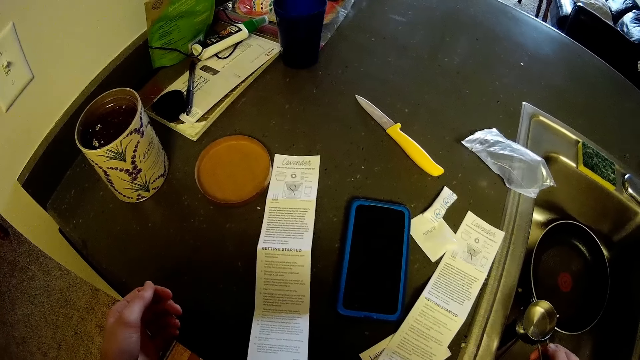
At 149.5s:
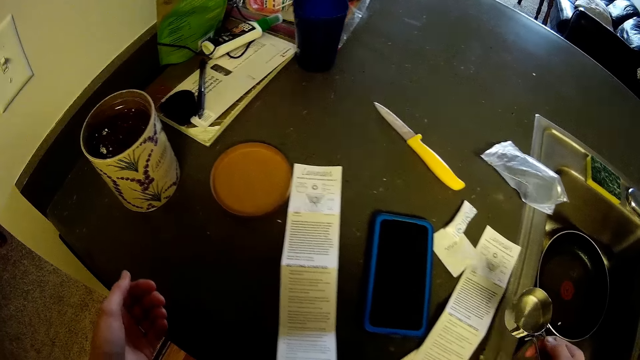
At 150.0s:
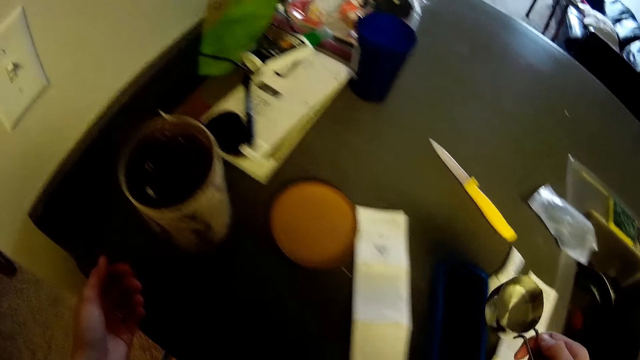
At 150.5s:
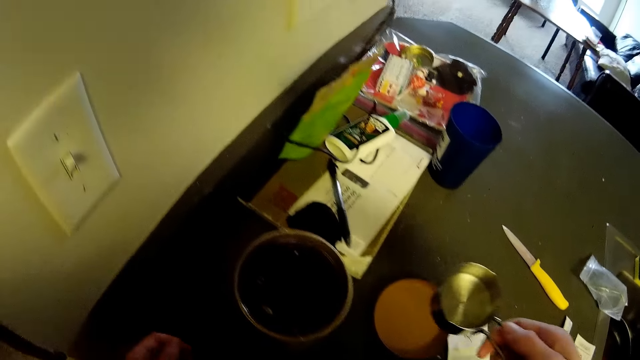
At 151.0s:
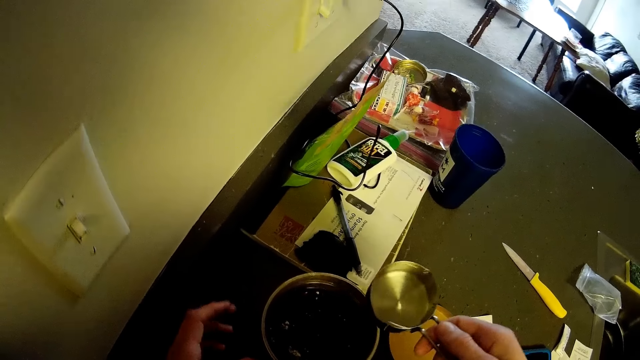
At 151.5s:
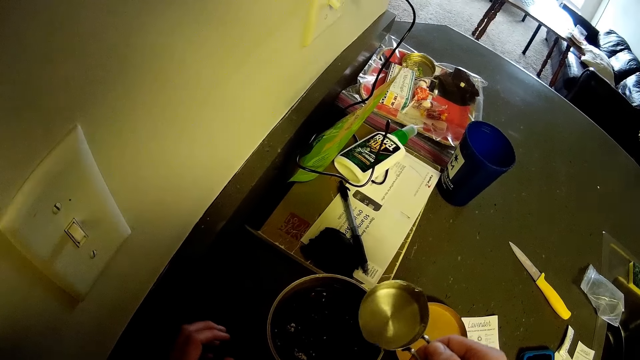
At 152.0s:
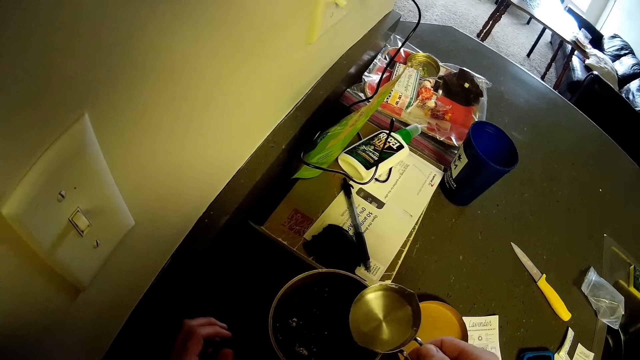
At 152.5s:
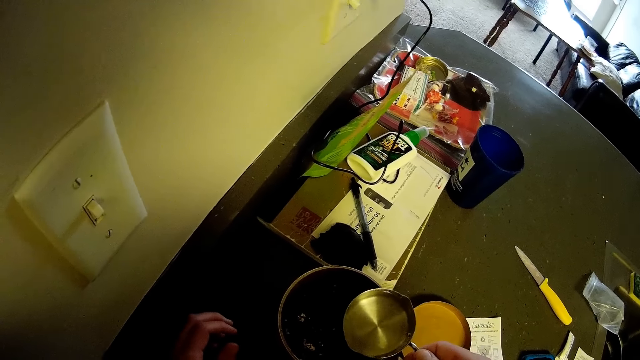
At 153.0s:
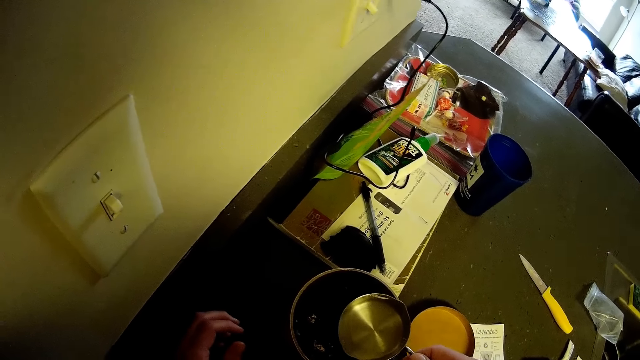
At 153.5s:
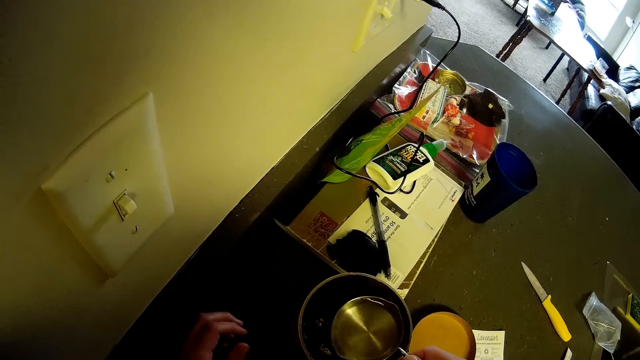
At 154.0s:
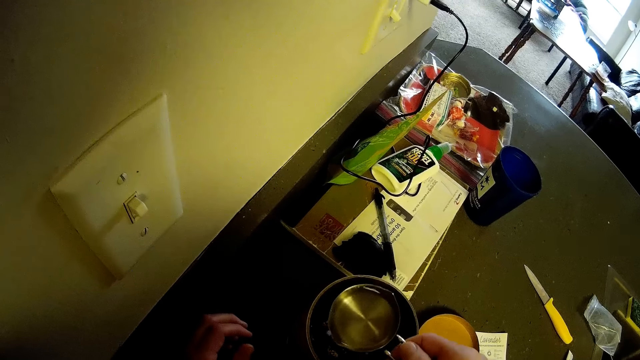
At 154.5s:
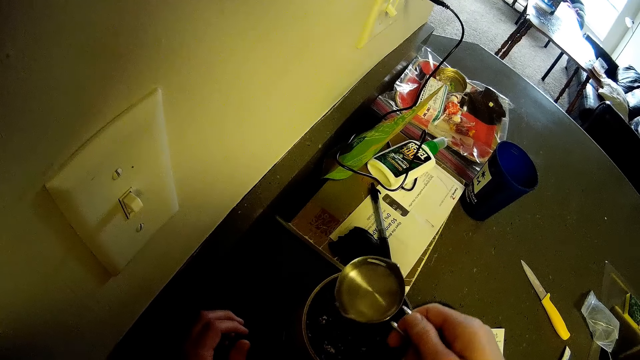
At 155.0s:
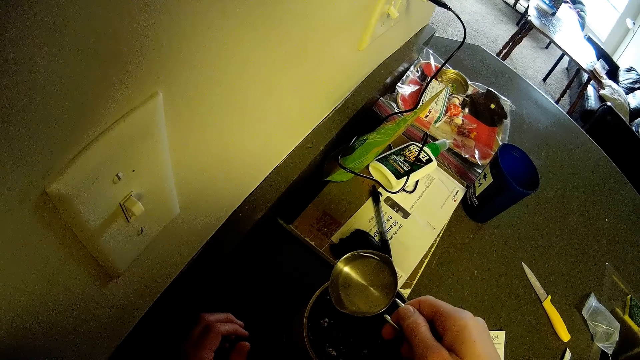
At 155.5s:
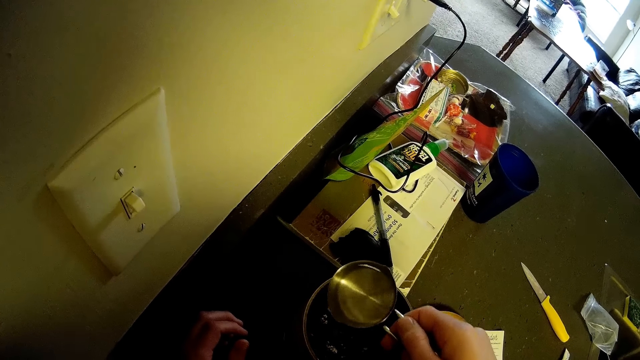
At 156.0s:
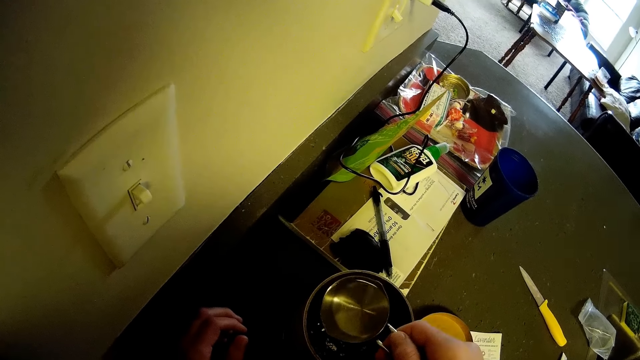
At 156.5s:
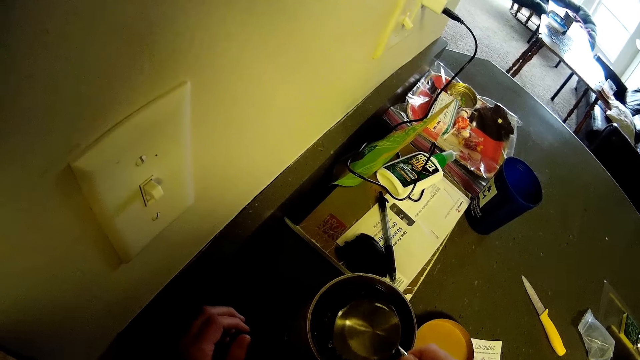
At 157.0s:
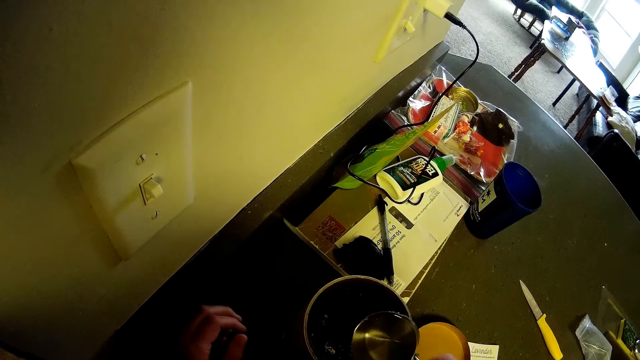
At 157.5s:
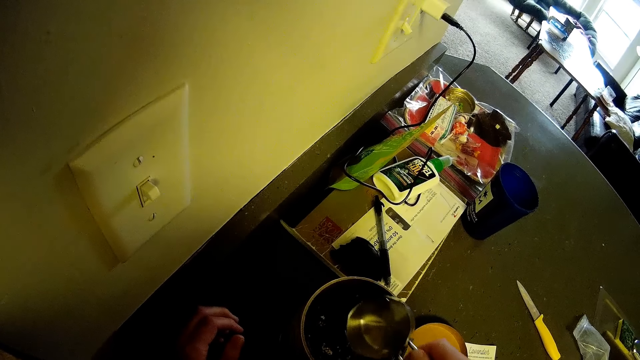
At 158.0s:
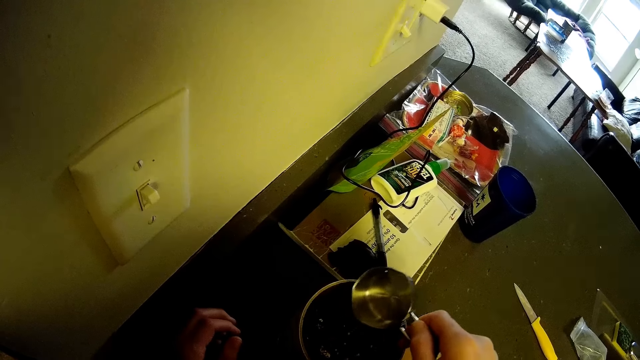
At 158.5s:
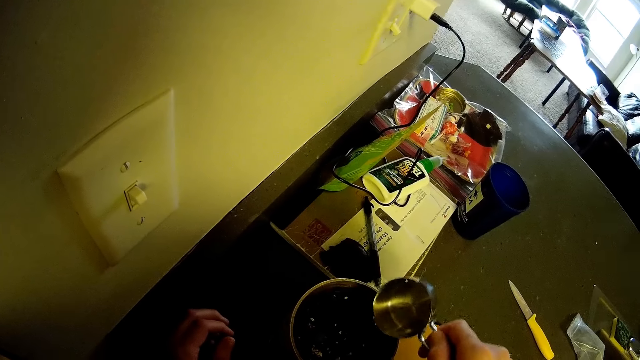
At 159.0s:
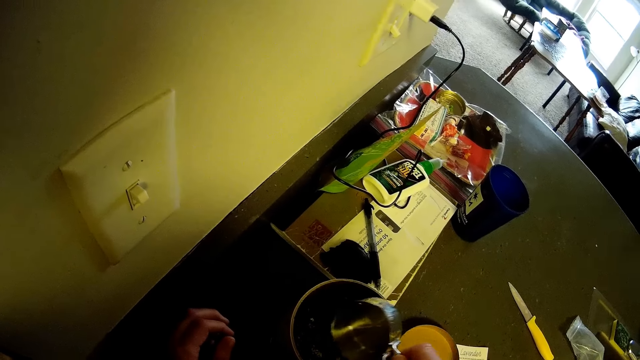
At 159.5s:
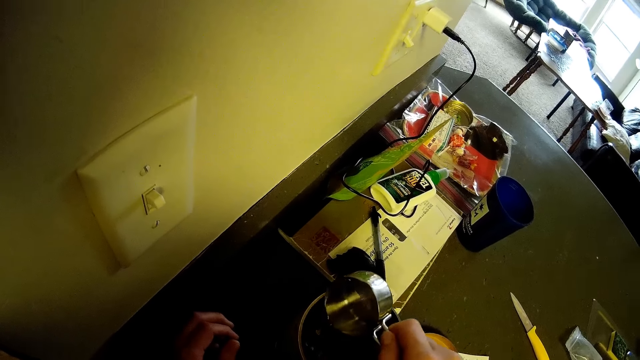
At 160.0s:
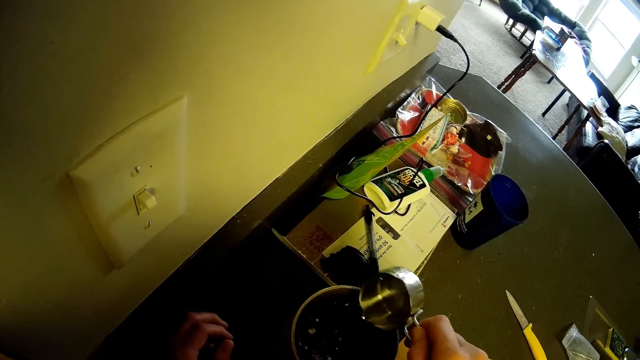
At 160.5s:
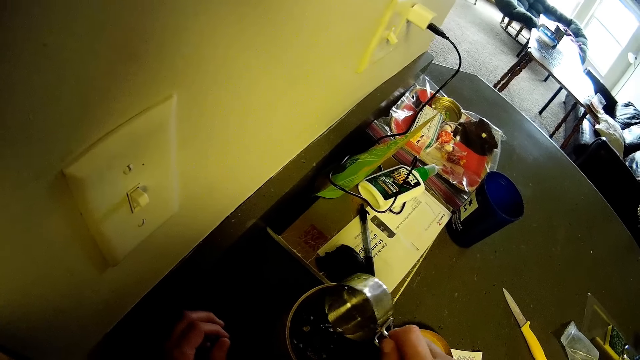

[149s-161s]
The camera wearer holds a cup of water on her right hand. She pours water in the plastic container.

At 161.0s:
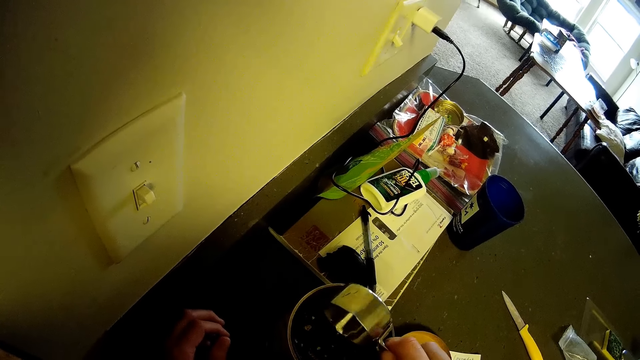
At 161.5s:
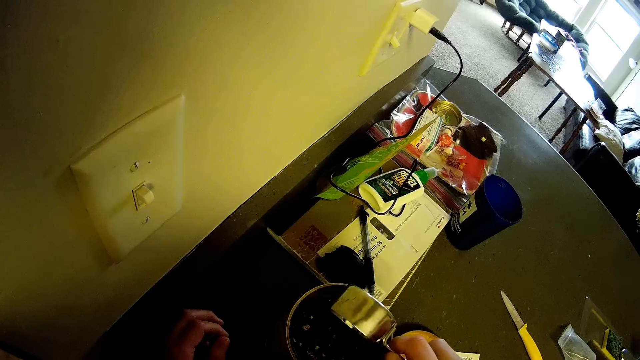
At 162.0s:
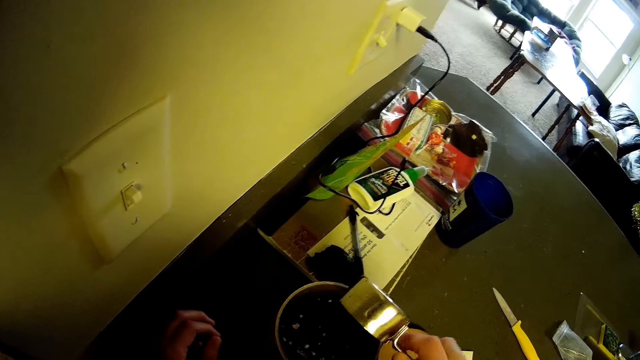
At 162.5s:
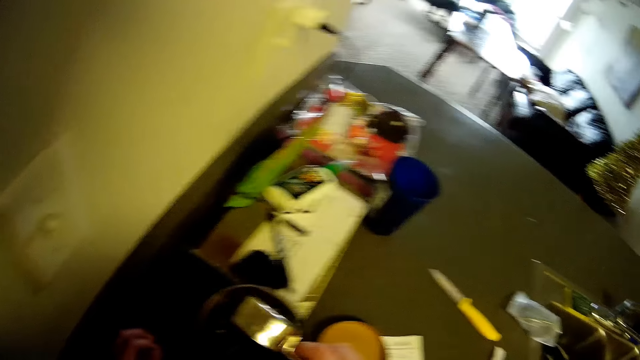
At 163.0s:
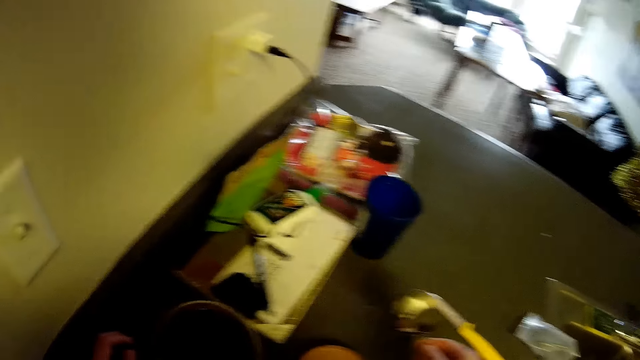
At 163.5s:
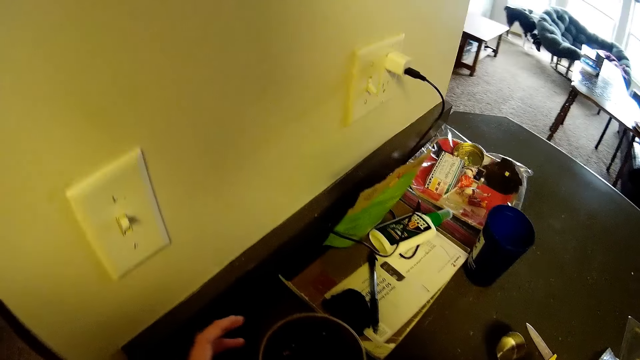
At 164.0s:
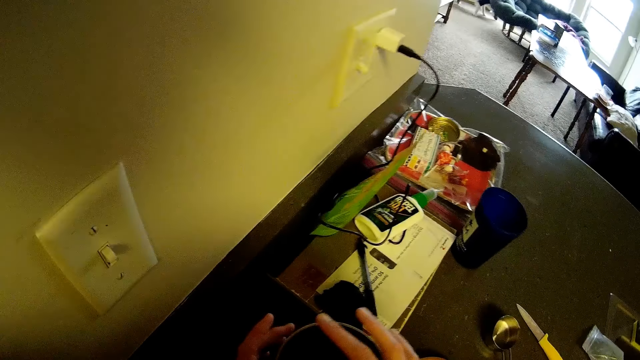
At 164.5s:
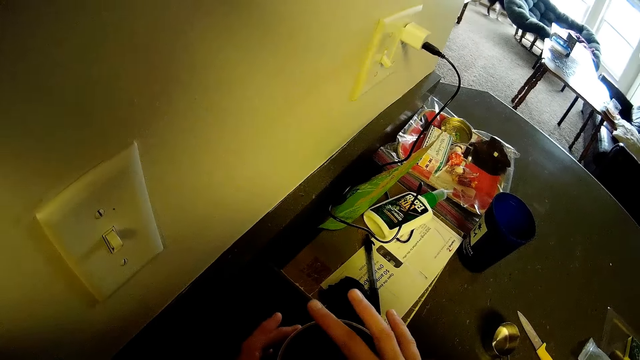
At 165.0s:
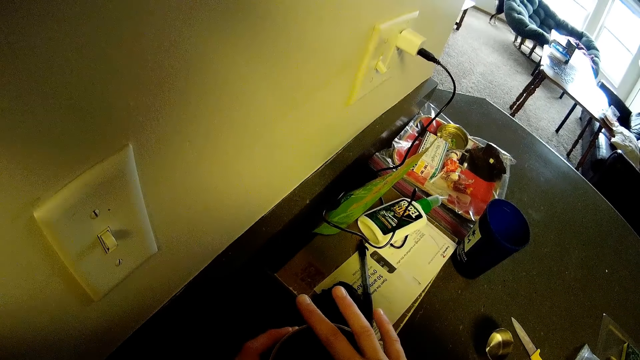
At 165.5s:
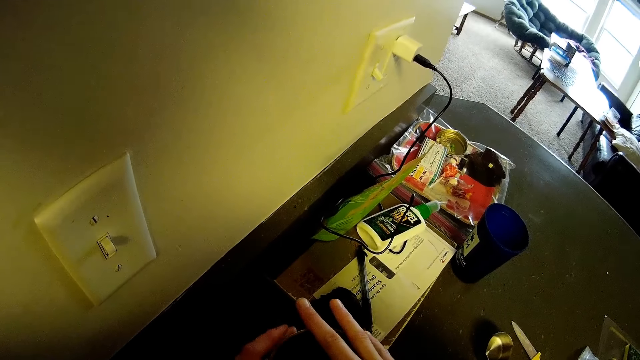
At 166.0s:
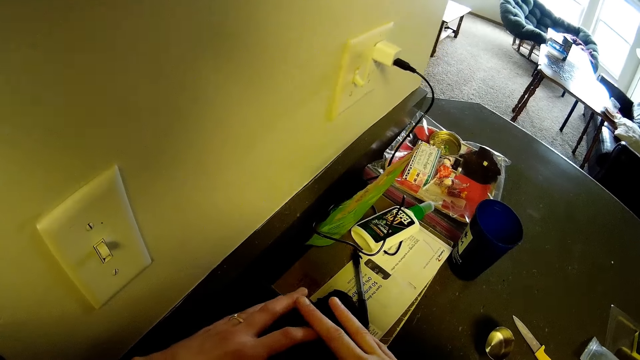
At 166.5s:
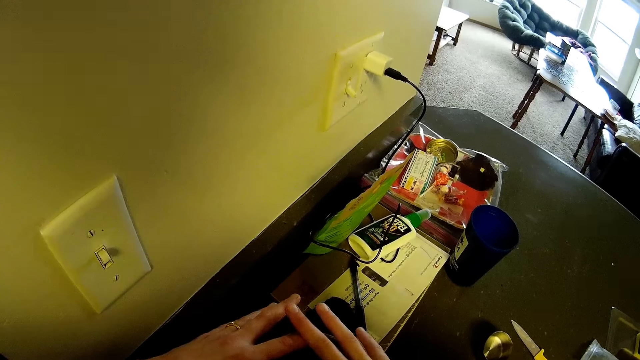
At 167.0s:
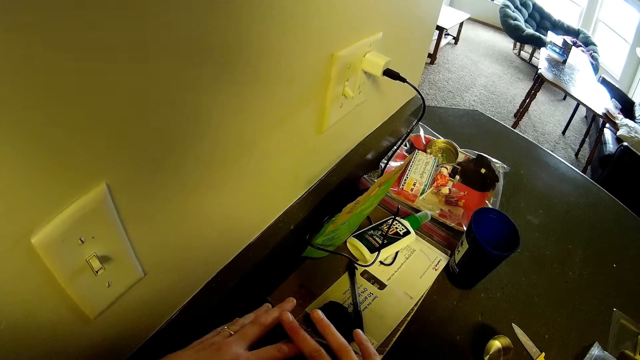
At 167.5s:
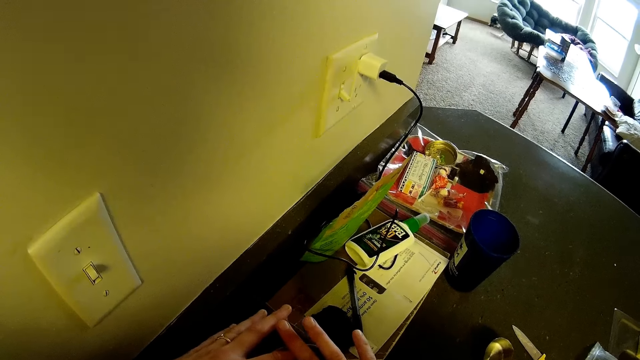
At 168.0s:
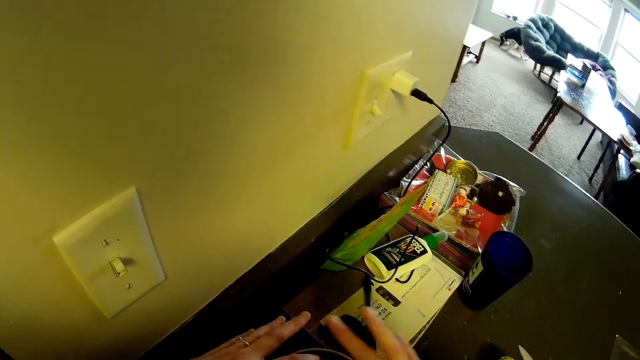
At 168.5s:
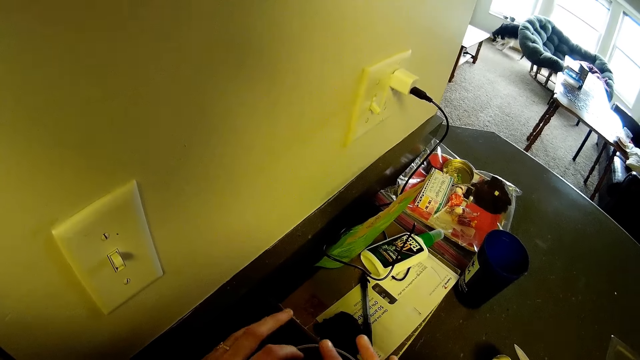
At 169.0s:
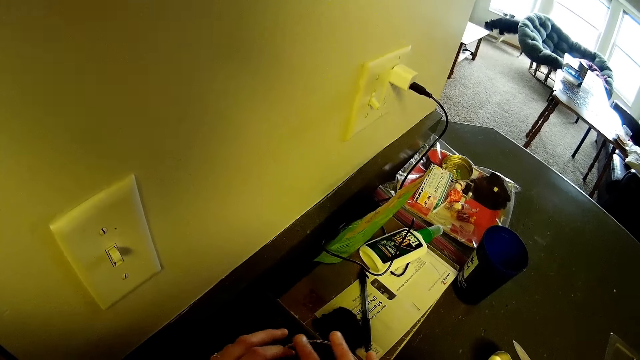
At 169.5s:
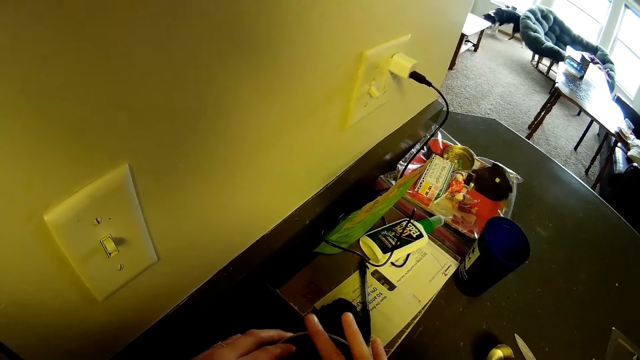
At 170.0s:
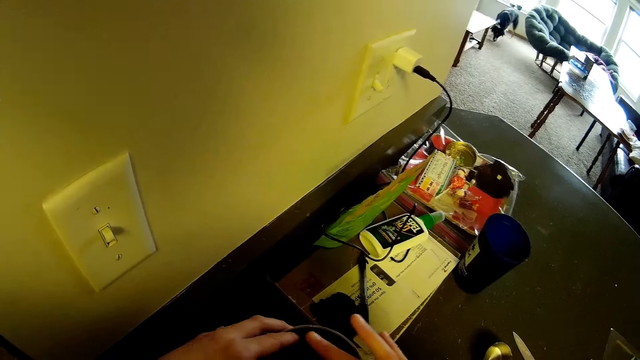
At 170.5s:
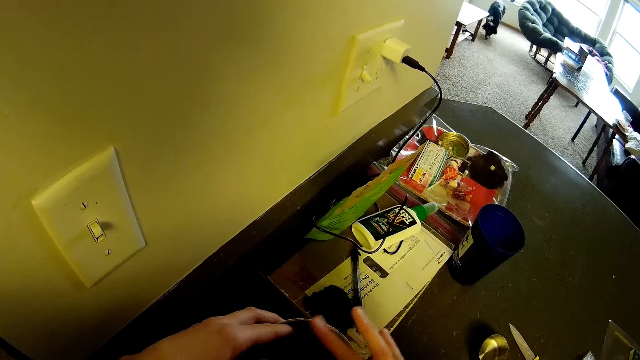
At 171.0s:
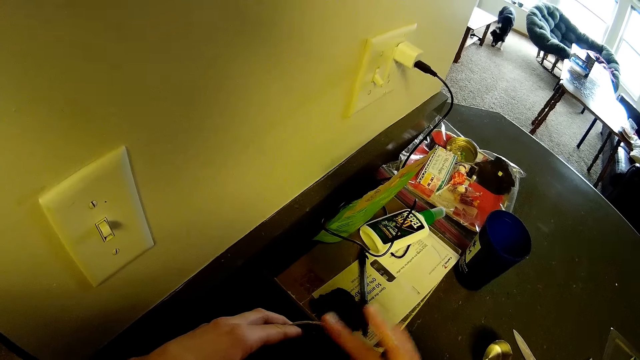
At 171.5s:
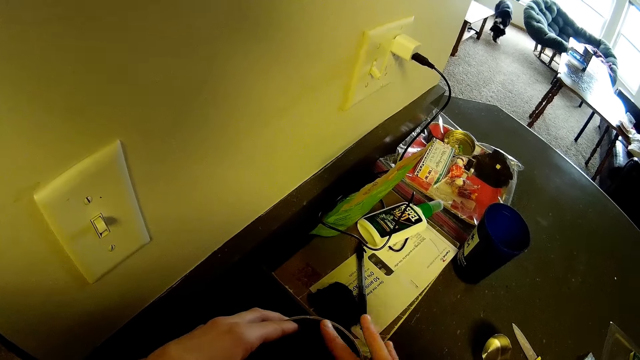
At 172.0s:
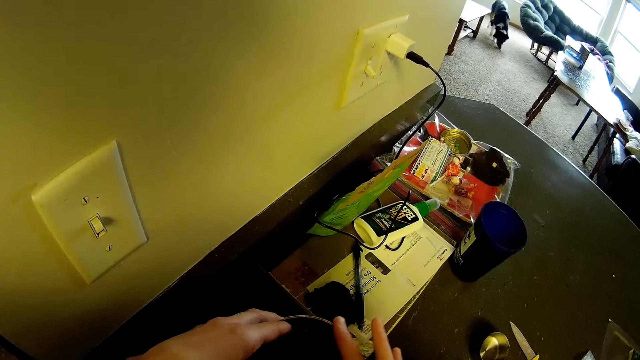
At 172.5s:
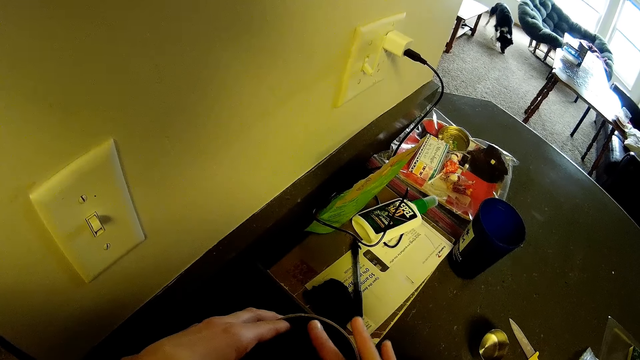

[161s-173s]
The camera wearer places a metal cup on the kitchen countertop. They insert the fingers in the container. They press a mixture of something with both hands.
